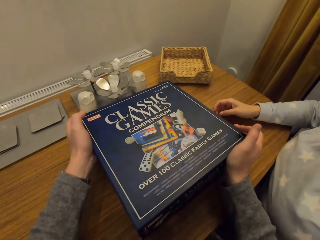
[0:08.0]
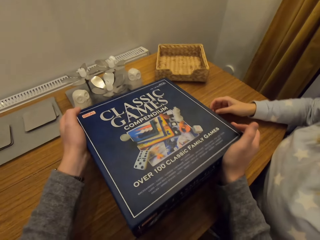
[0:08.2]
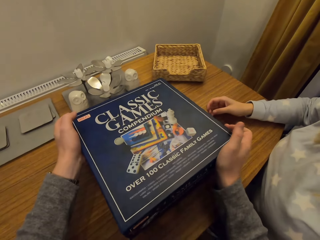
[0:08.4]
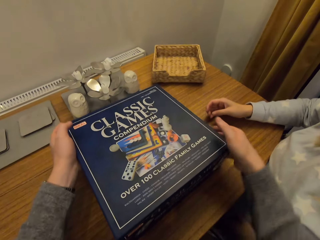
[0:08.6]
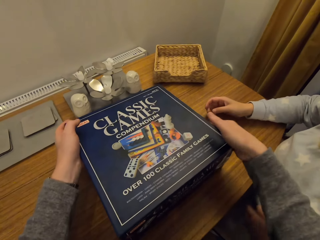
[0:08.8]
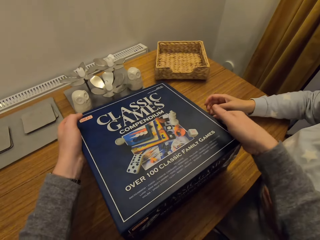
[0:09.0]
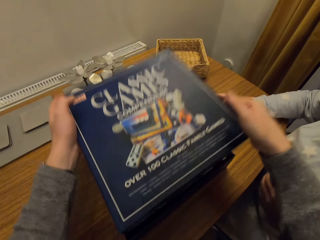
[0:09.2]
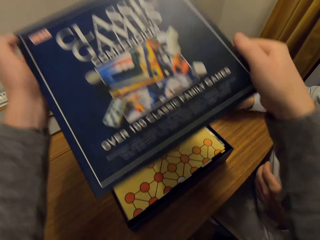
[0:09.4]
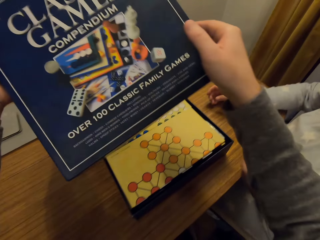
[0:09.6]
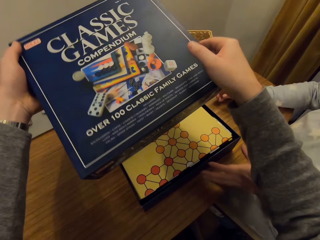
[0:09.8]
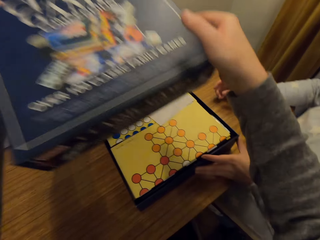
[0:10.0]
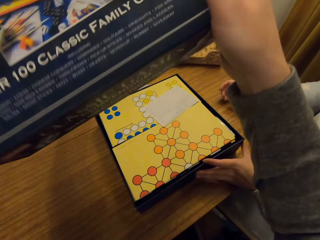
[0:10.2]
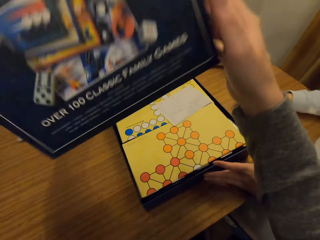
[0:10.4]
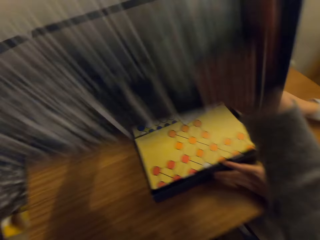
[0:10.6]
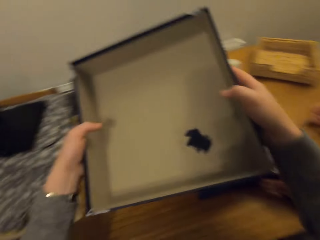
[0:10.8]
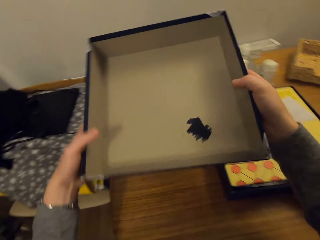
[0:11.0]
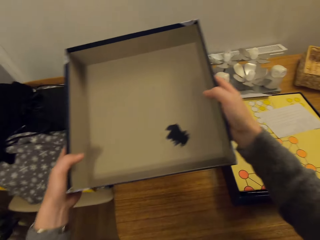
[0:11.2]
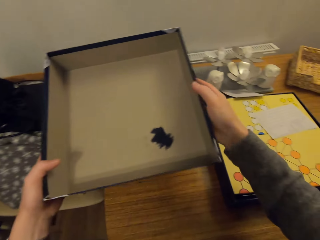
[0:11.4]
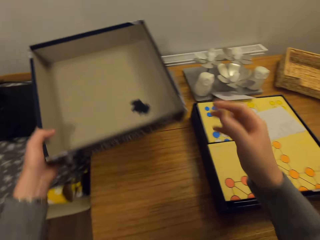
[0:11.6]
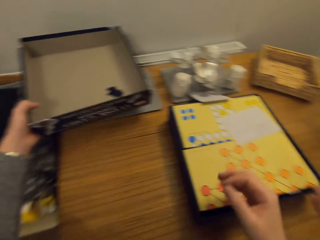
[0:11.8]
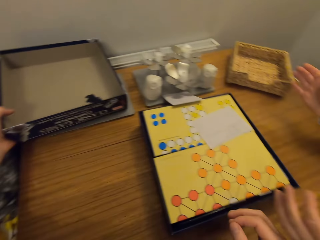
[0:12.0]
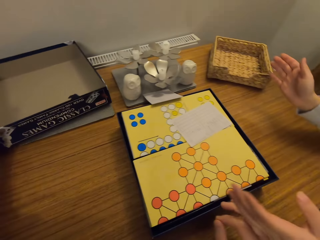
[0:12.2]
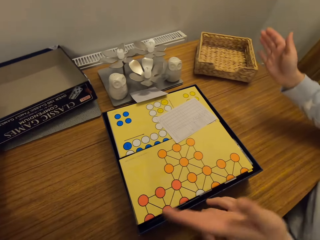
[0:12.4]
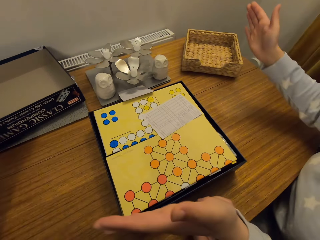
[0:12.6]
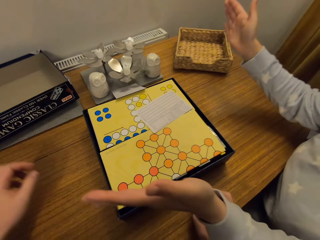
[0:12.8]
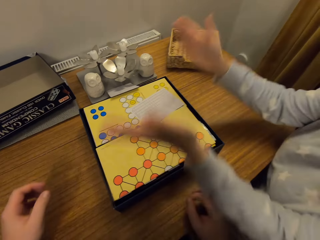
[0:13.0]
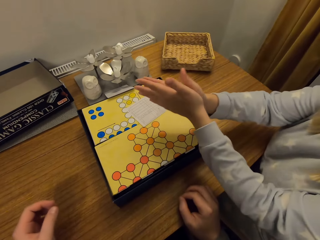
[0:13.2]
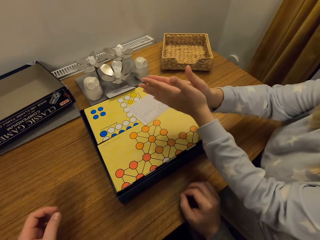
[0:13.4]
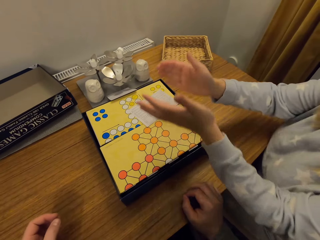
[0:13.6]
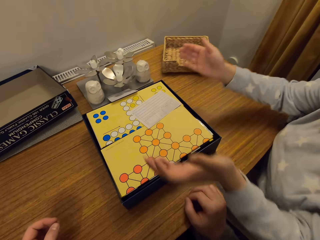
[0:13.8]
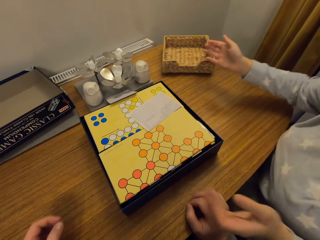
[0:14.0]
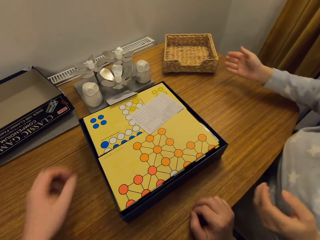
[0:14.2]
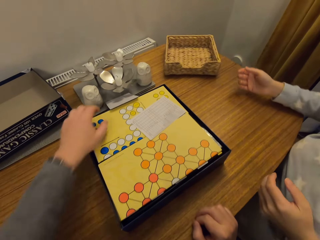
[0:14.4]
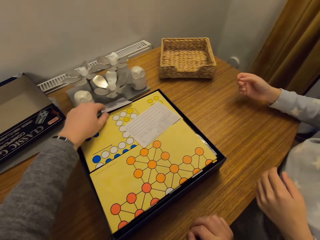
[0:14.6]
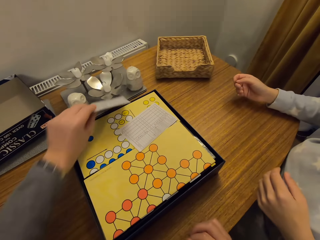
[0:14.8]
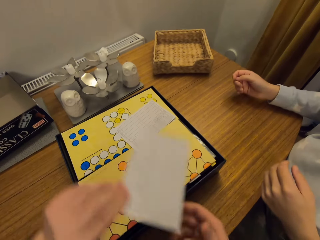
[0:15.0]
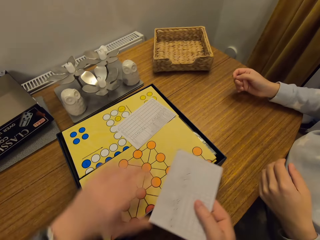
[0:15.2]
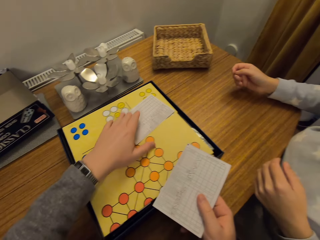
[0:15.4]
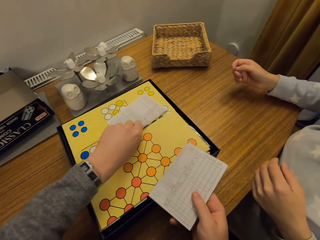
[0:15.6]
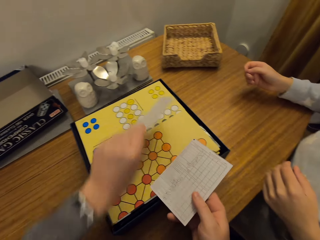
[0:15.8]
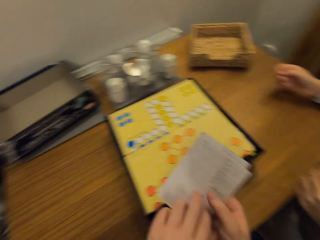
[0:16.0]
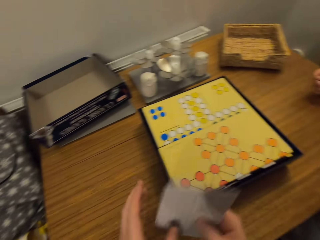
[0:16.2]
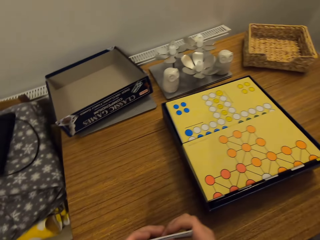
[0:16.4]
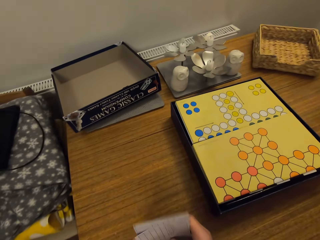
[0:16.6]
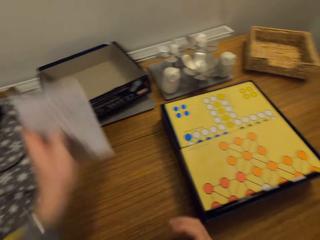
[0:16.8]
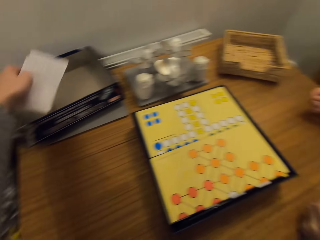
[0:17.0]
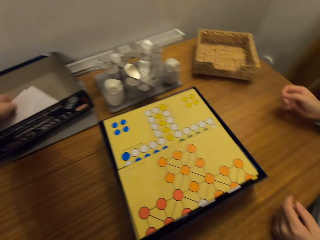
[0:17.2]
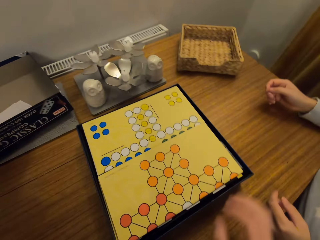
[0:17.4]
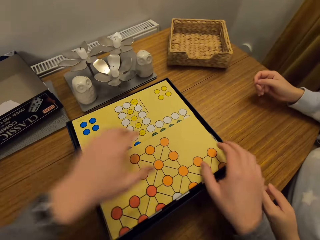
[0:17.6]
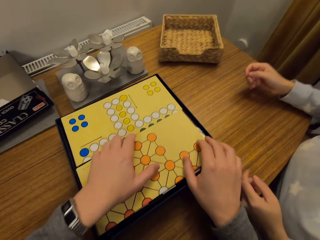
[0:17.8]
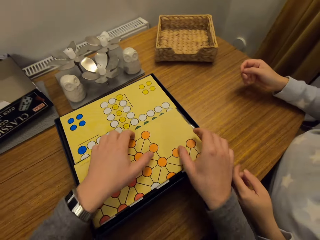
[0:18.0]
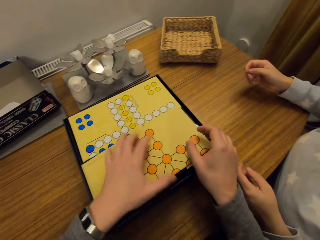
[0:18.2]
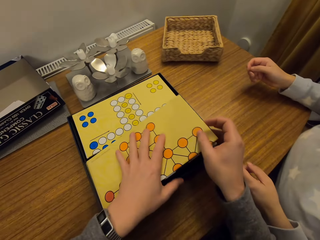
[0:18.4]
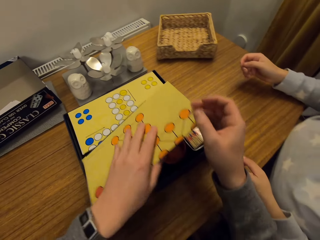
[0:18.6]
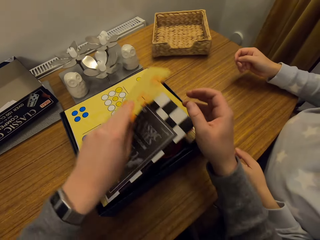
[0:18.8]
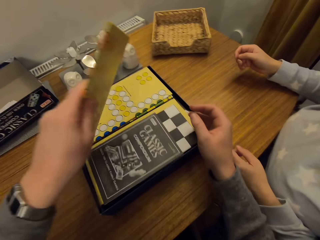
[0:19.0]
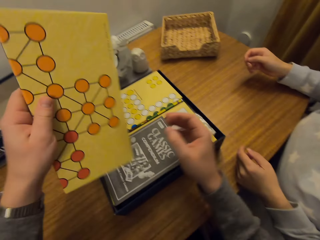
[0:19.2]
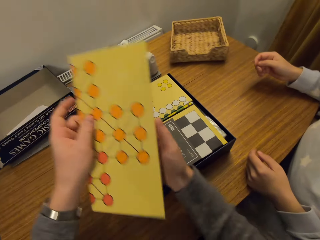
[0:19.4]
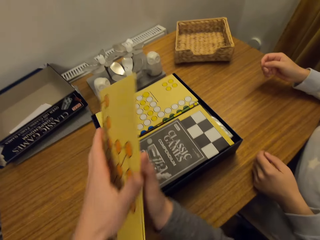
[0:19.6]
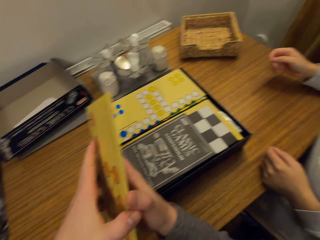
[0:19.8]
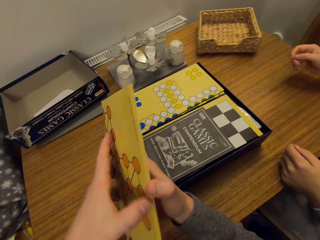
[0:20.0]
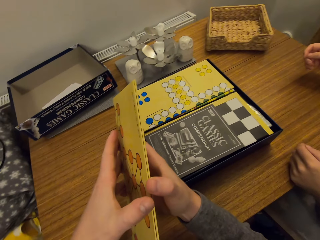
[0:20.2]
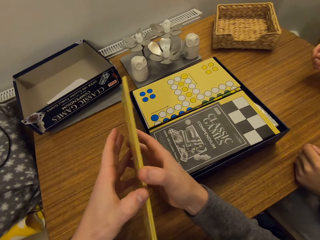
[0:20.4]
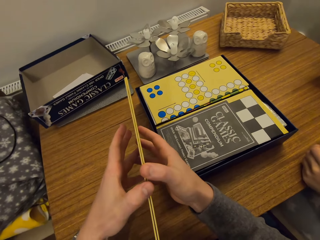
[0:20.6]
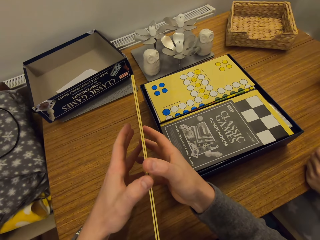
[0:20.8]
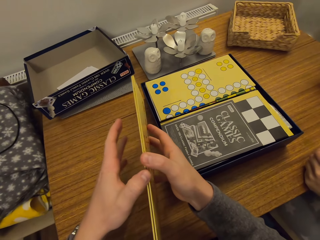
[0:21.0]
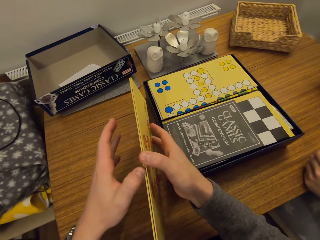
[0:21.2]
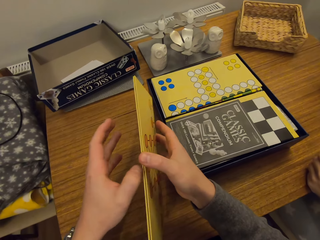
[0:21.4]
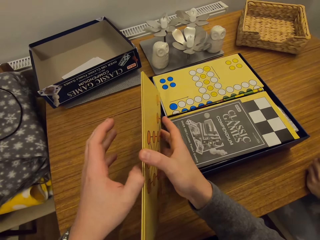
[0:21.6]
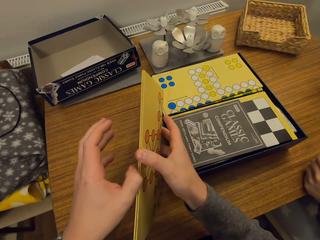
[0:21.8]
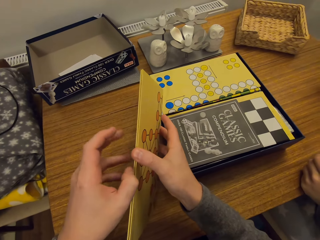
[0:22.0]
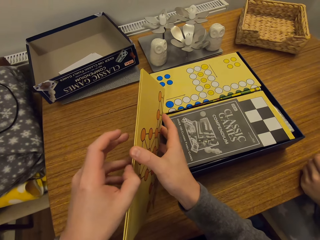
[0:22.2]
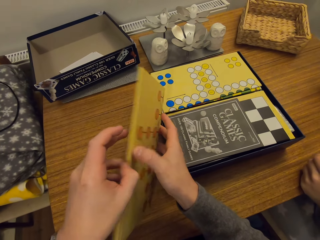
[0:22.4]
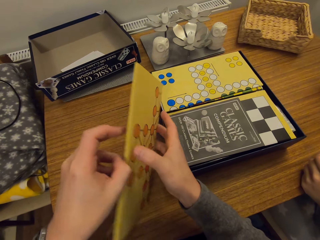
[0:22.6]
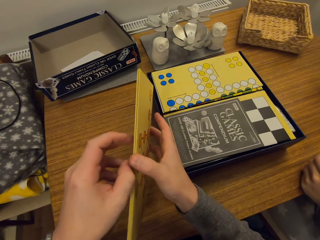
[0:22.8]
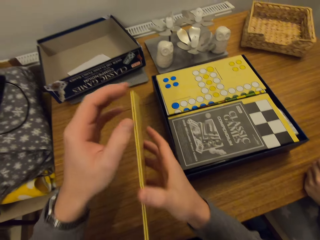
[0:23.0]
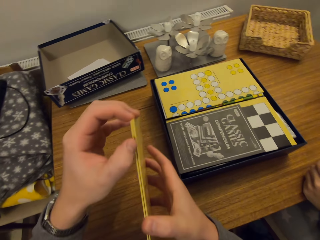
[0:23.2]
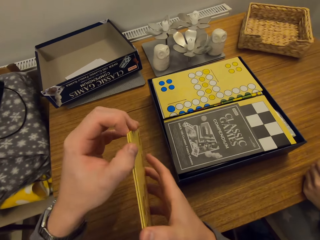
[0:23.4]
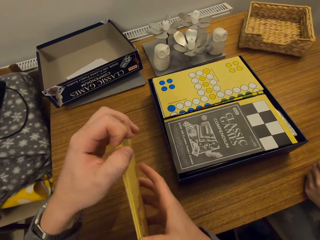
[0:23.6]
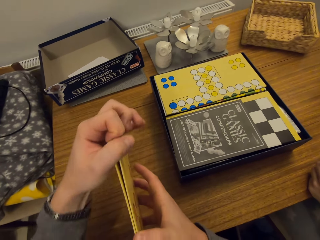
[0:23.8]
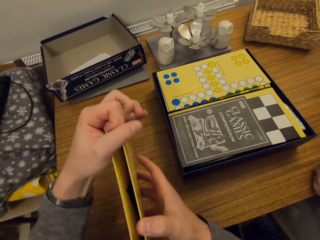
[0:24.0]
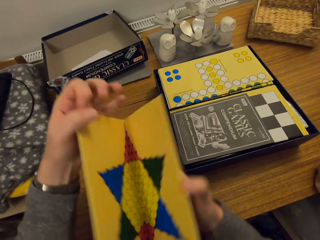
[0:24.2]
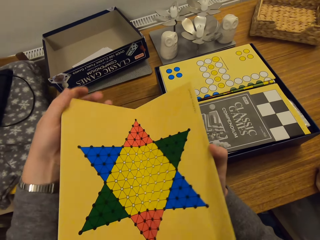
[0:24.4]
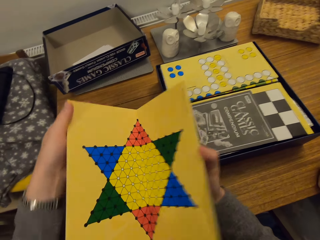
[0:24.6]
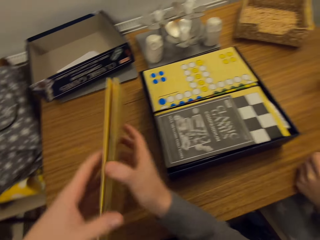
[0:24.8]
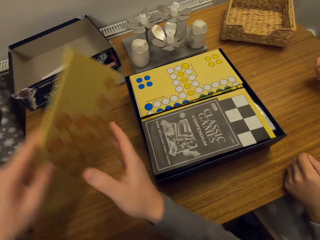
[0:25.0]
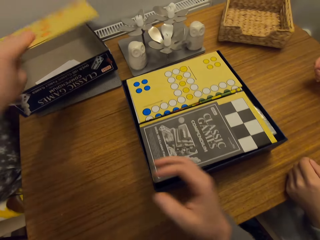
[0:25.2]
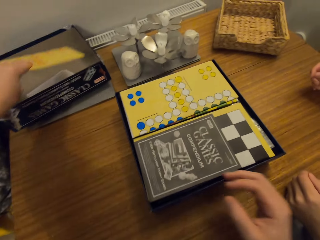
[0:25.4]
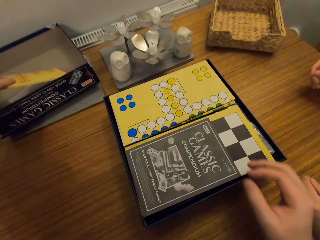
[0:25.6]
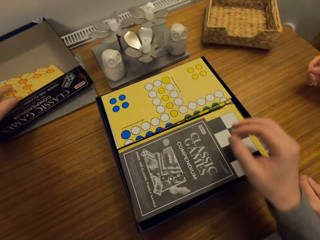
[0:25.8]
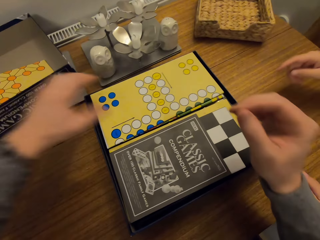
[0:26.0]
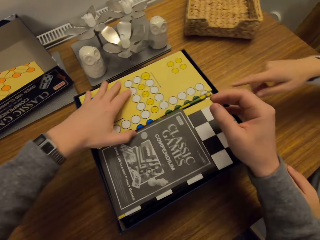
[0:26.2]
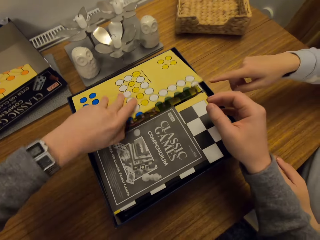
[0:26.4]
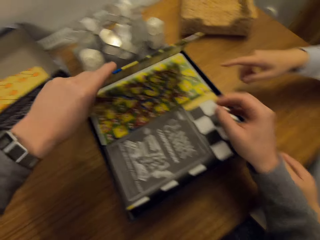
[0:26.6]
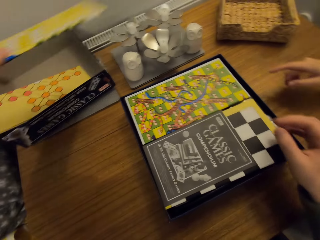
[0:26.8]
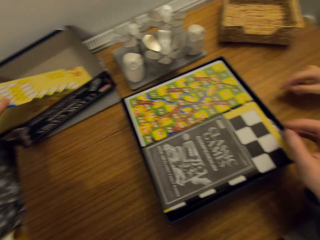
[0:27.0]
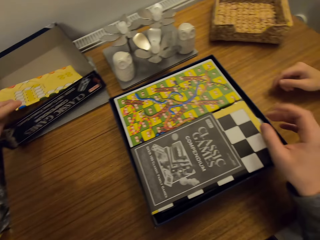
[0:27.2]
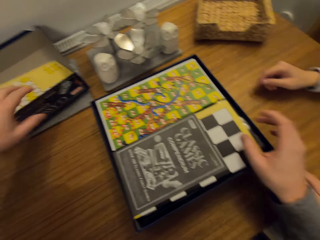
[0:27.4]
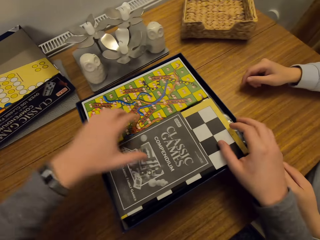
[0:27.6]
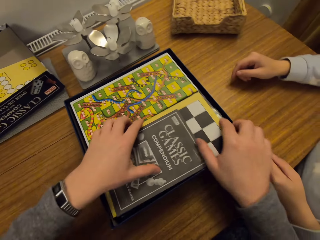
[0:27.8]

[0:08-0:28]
The camera wearer picks up the box. They open the box. They put the box on the table. They pick up the receipts. They put the receipts in the box cover. They pick up the papers from the box. They open the paper. They close something. They put the game paper in the box. They pick up the papers from the box. They put the game paper in the box.

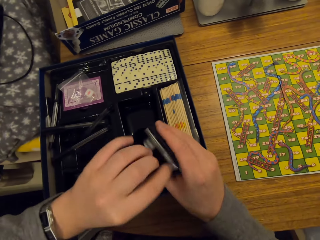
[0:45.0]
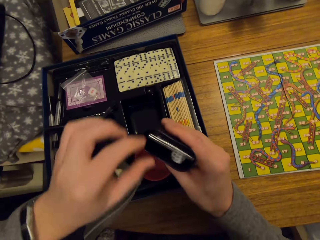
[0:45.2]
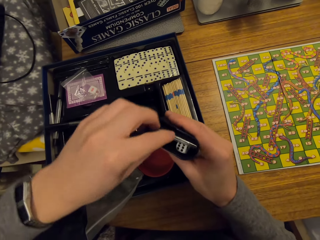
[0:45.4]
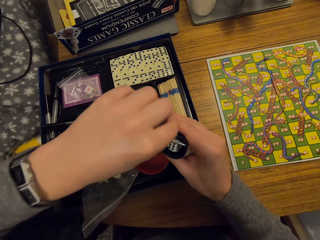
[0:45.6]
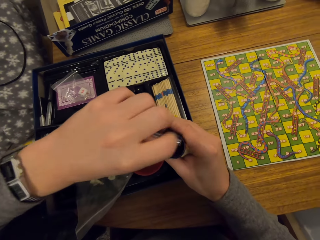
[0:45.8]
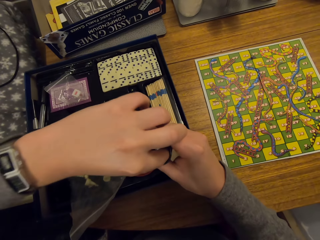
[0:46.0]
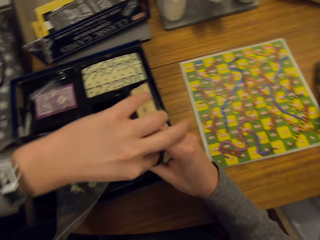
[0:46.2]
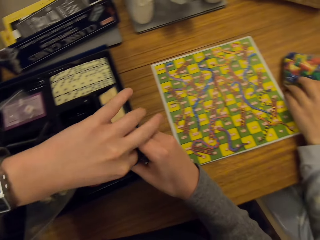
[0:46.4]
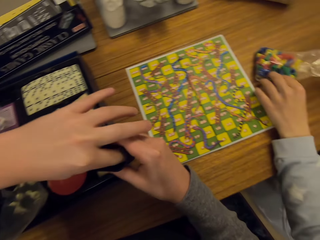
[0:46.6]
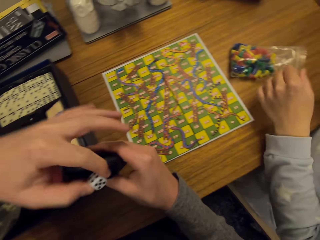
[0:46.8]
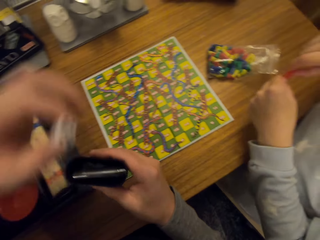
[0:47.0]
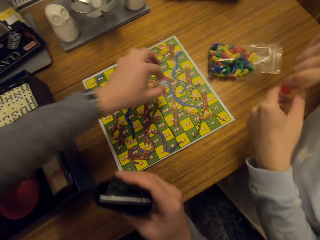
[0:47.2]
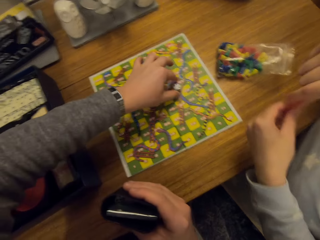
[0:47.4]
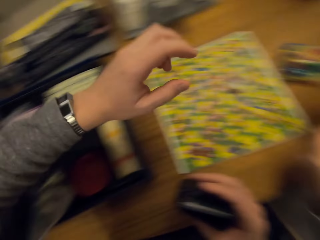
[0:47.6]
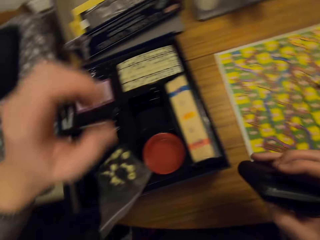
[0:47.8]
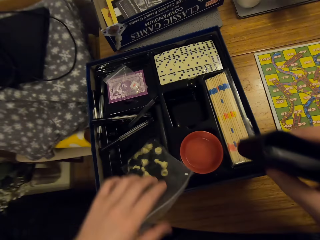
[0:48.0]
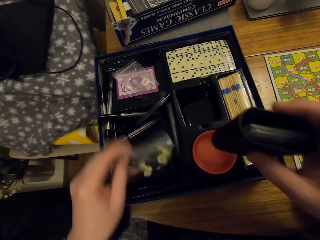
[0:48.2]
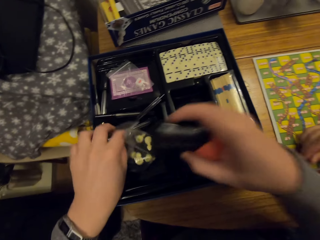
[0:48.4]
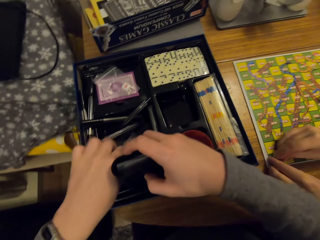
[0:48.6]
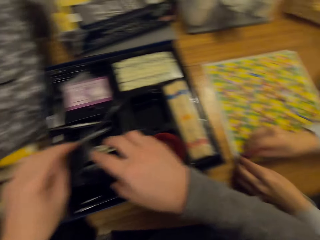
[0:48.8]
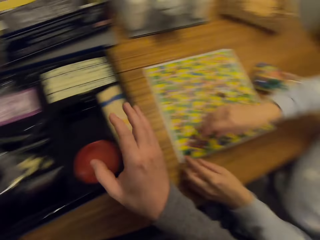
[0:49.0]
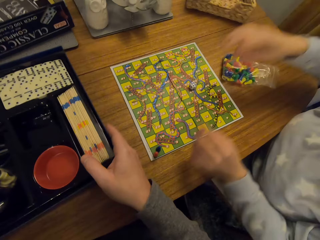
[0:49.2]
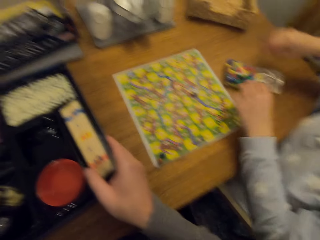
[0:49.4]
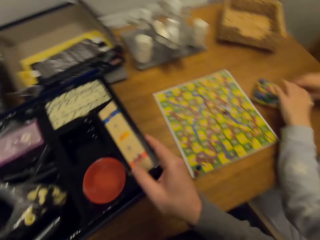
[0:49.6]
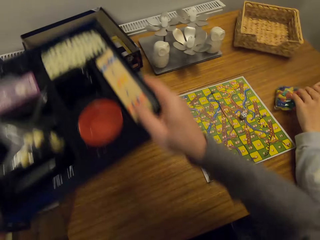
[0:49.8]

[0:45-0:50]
The camera wearer picks up a tin. They pick up a dice. They open something. They place the dice on the game paper. They place the tin in the box. They pick up the box.
